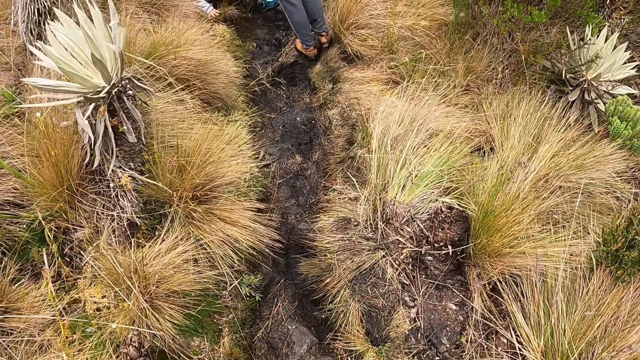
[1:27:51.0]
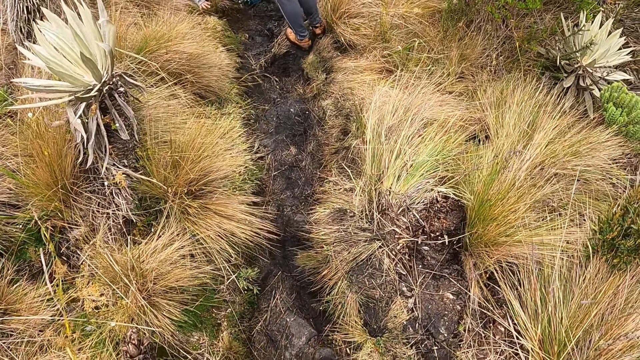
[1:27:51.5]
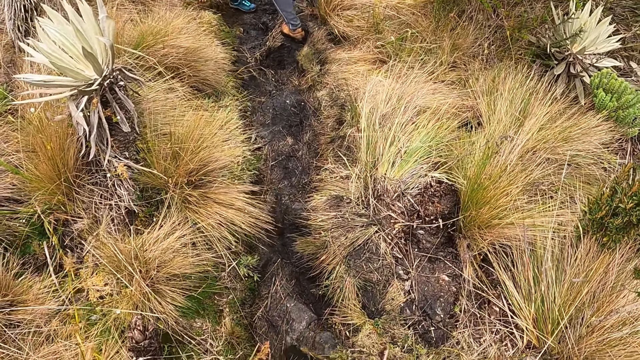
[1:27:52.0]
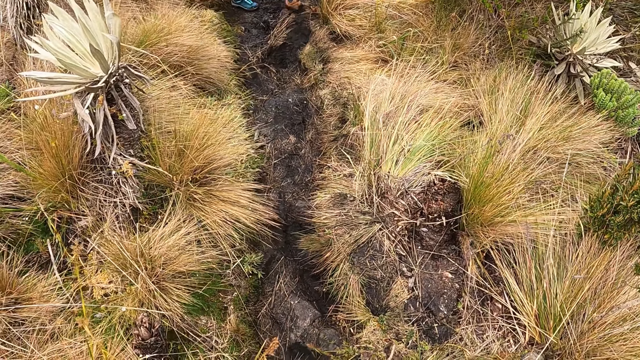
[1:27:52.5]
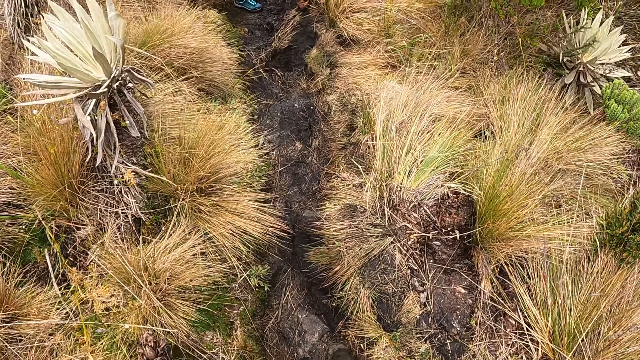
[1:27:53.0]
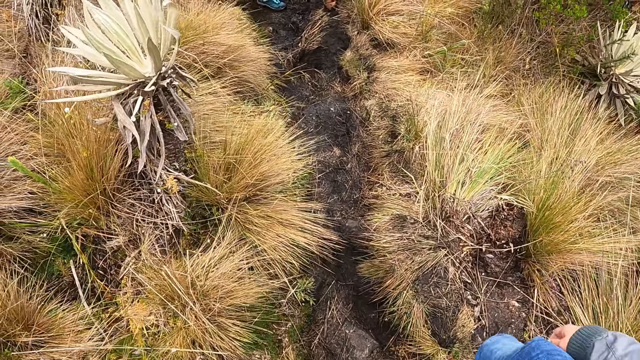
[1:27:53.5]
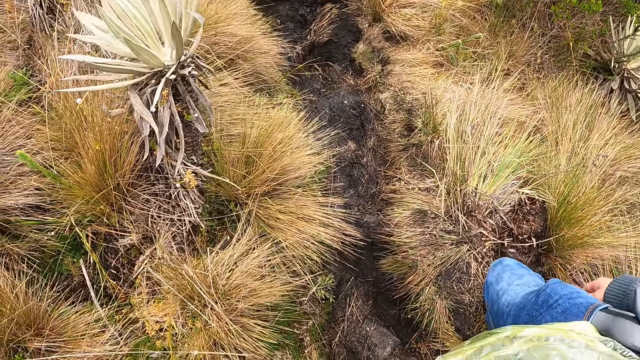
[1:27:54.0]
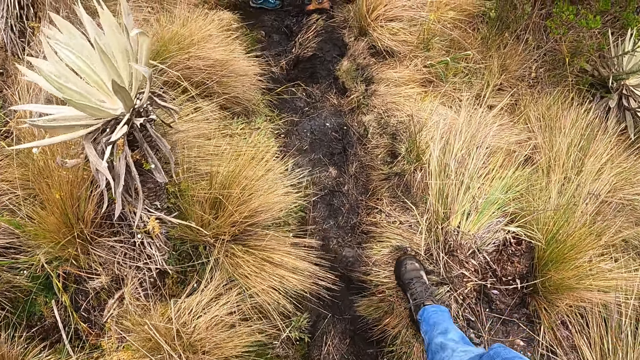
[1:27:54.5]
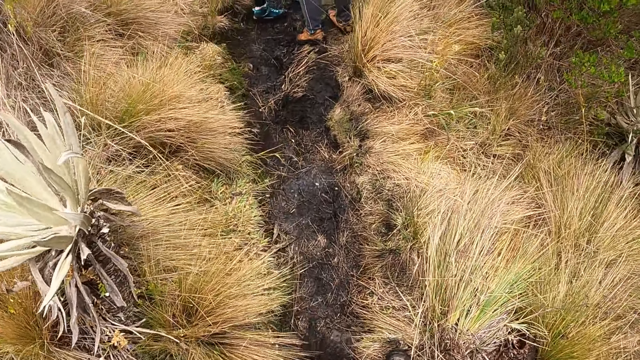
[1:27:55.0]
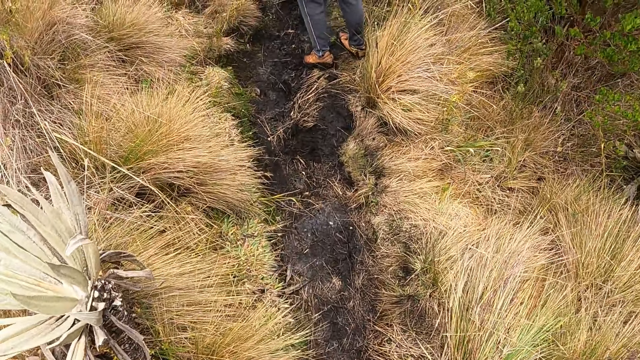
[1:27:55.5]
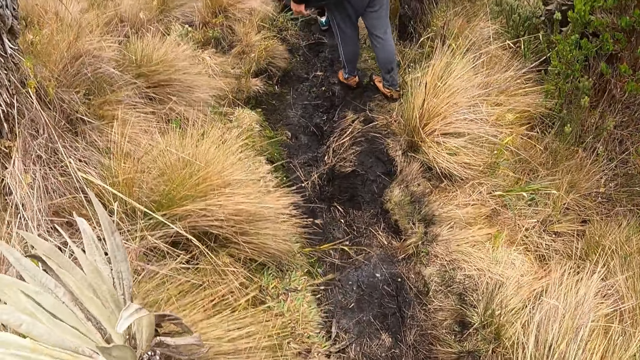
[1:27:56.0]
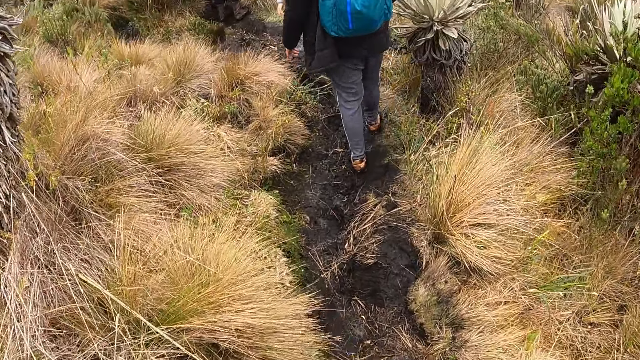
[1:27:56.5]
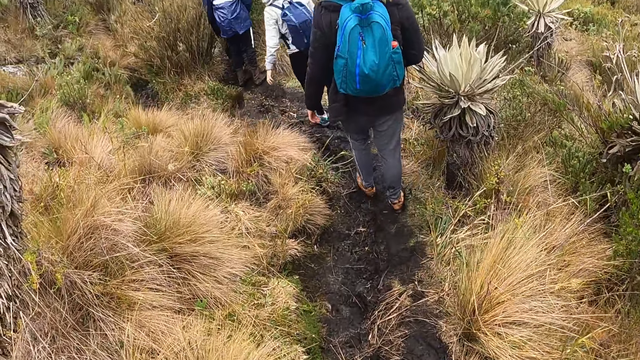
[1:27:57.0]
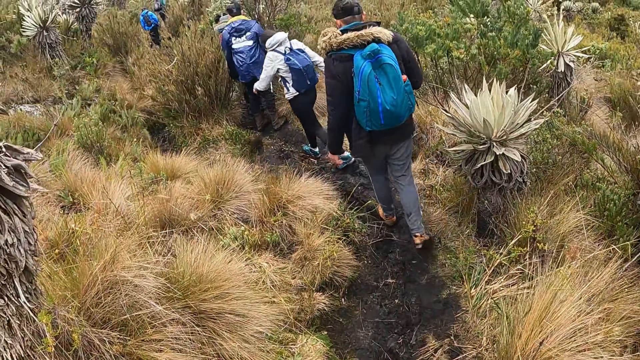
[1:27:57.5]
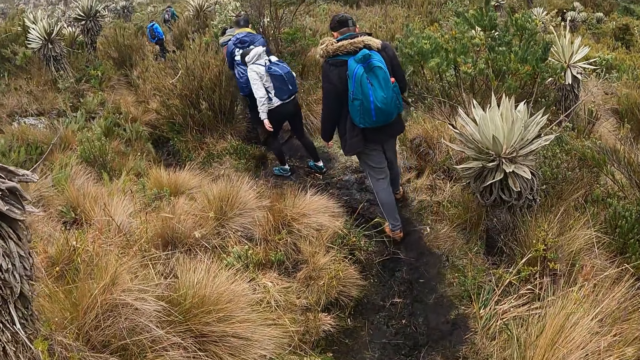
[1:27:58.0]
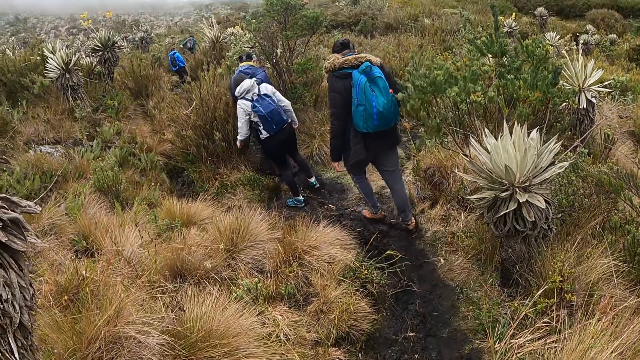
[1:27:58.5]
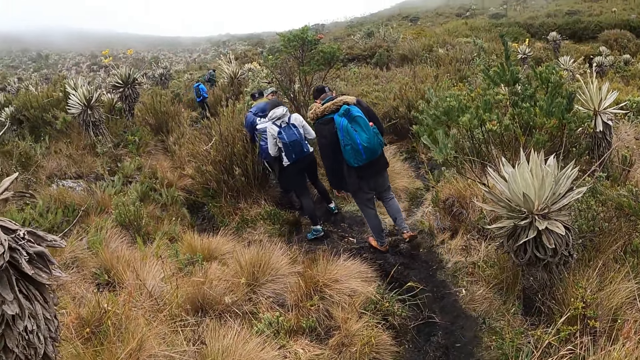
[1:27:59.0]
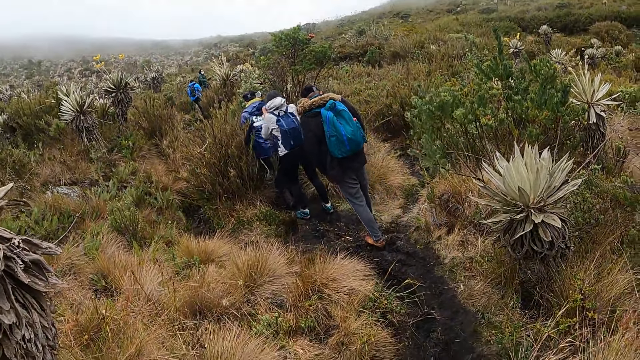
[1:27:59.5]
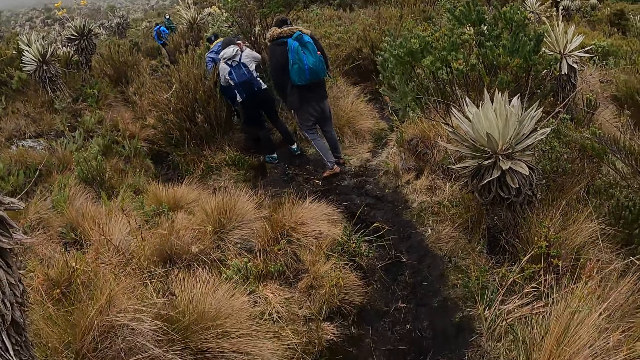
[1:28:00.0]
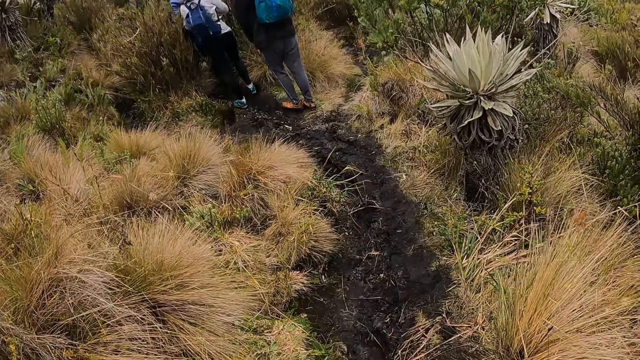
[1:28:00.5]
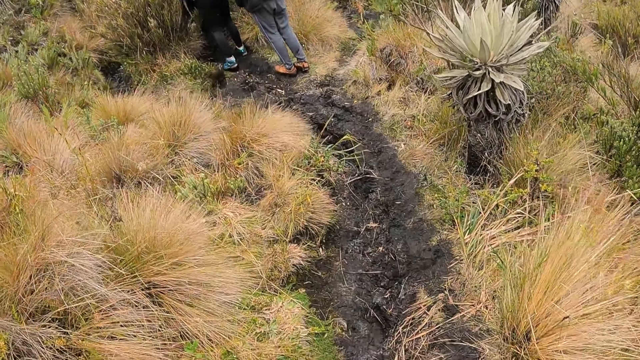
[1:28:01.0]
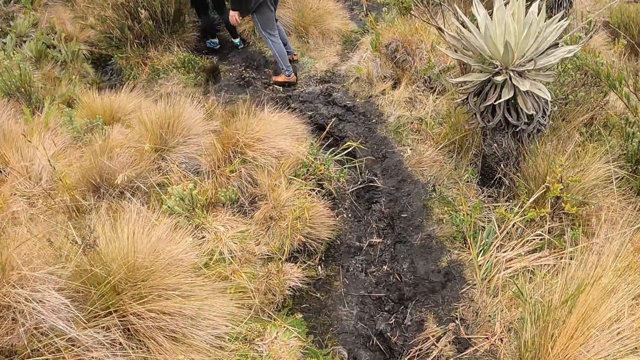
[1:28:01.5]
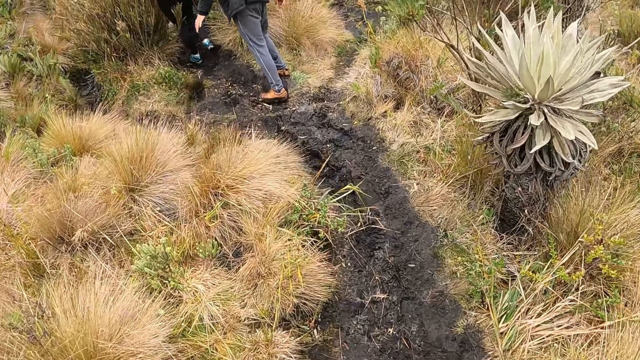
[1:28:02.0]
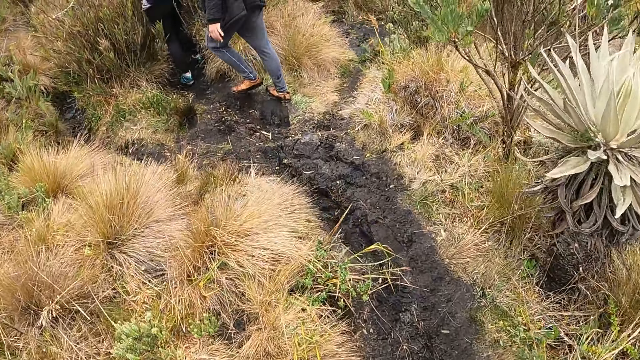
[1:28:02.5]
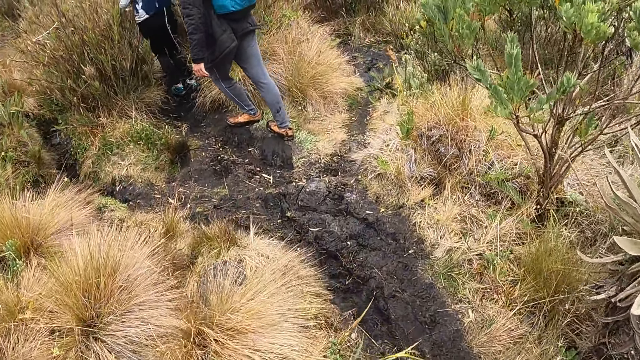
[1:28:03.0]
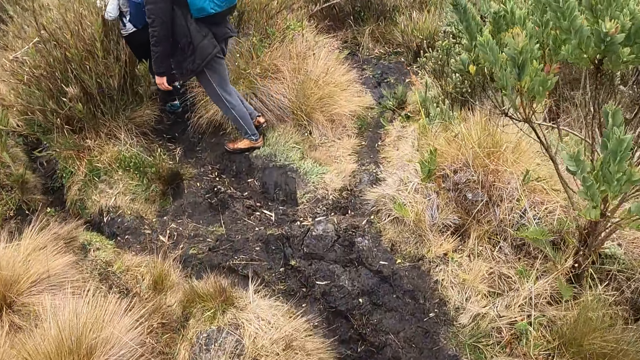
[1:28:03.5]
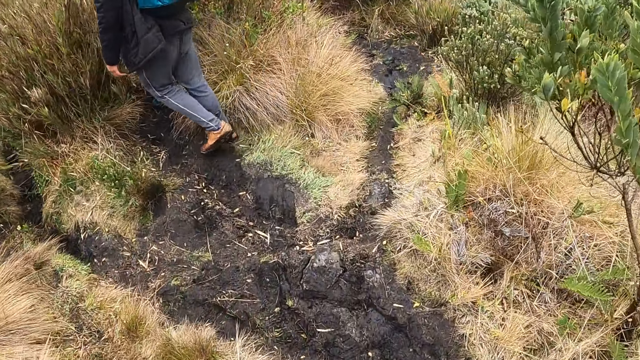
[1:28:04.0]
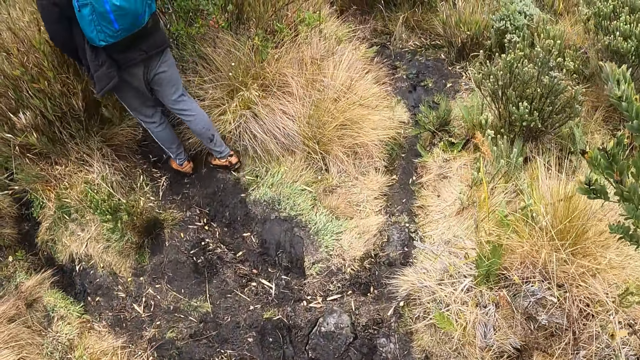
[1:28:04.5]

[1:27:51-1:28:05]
The man slips.

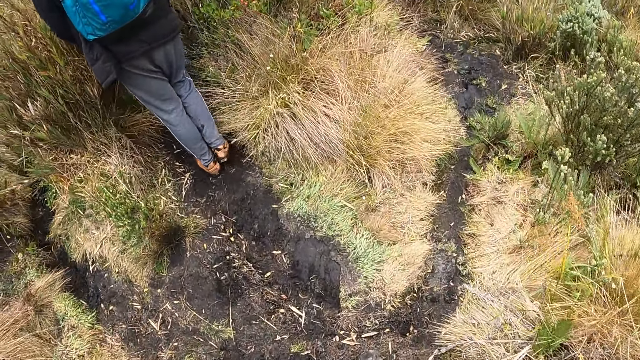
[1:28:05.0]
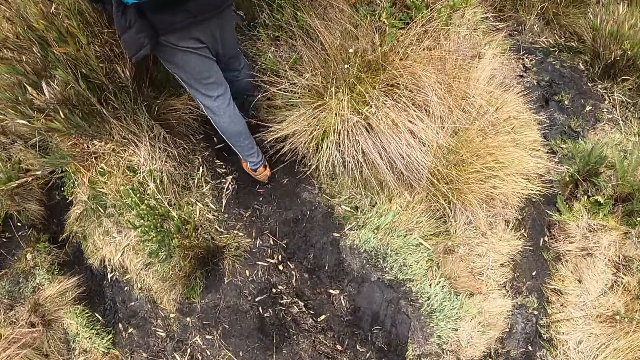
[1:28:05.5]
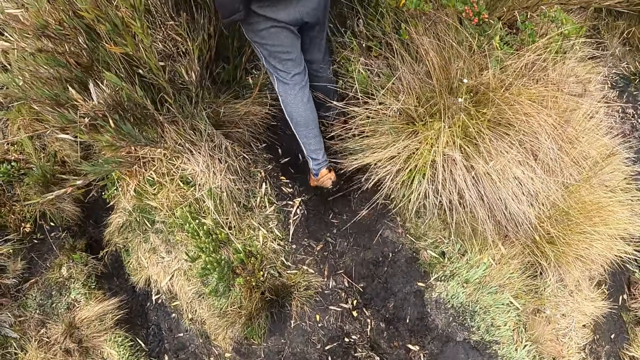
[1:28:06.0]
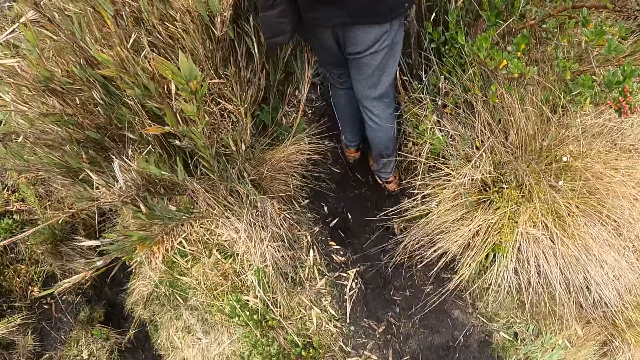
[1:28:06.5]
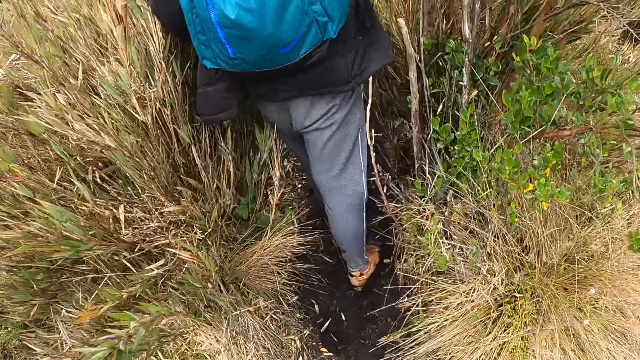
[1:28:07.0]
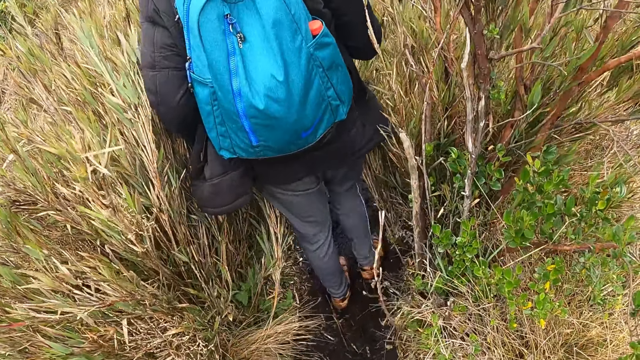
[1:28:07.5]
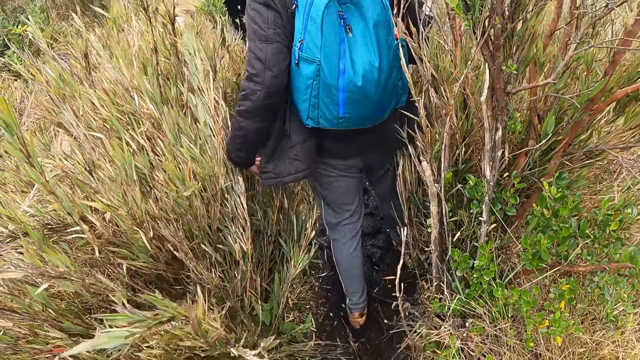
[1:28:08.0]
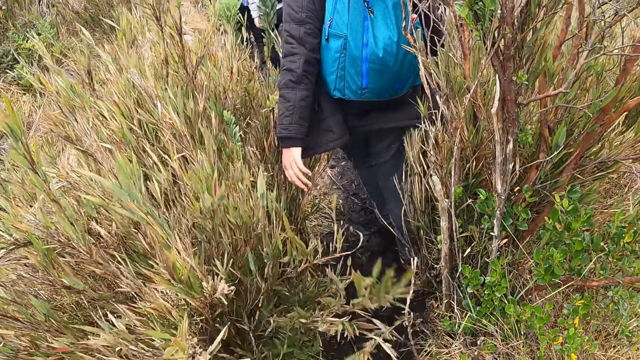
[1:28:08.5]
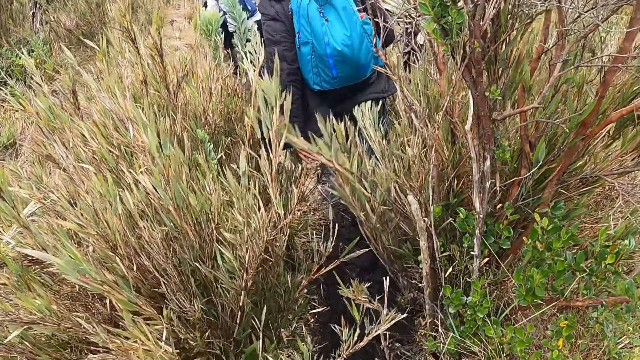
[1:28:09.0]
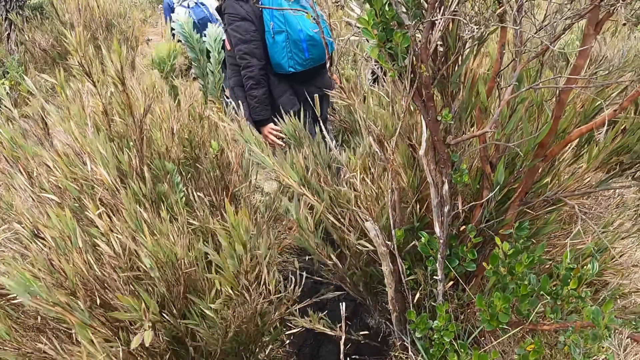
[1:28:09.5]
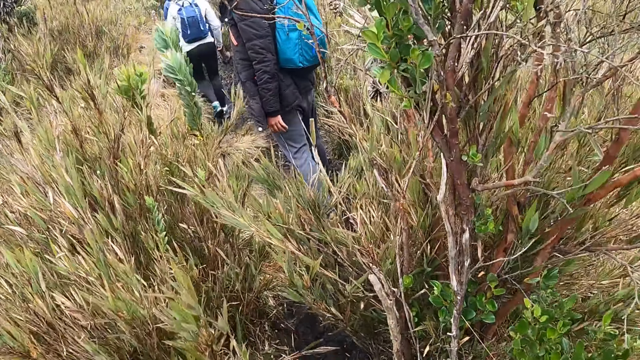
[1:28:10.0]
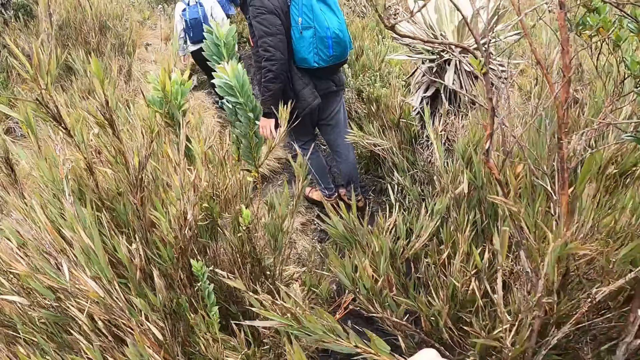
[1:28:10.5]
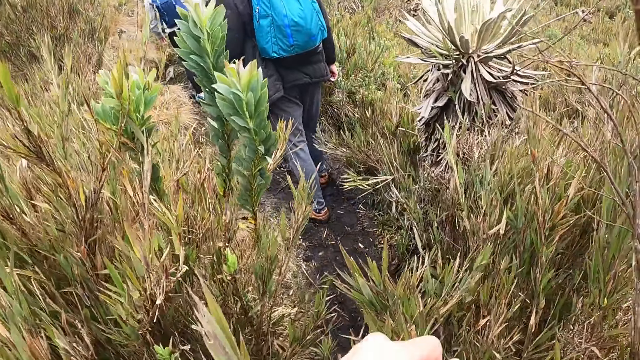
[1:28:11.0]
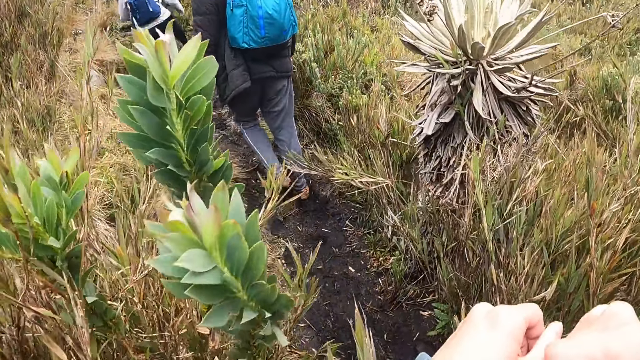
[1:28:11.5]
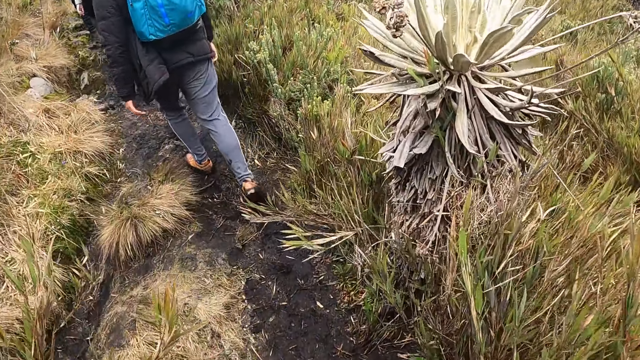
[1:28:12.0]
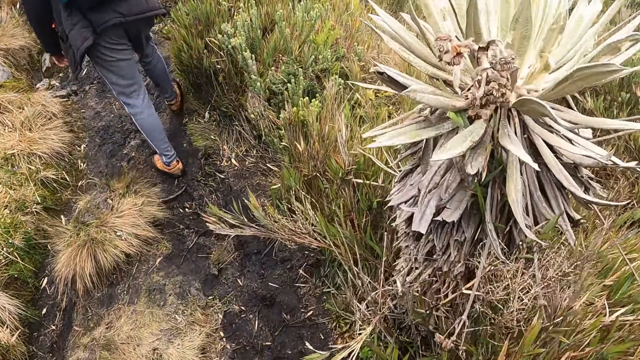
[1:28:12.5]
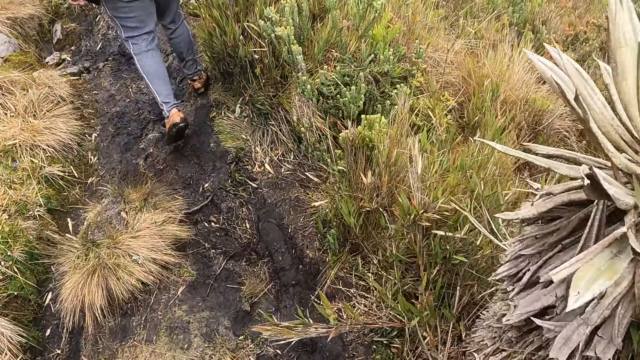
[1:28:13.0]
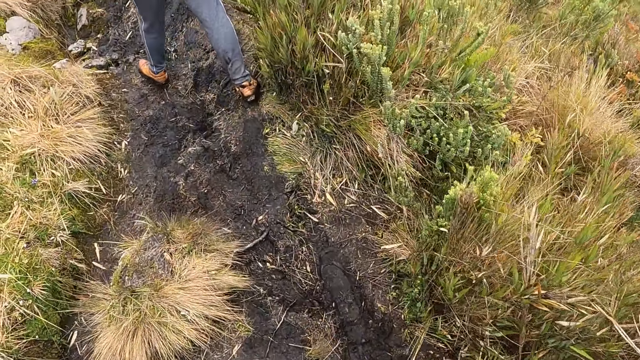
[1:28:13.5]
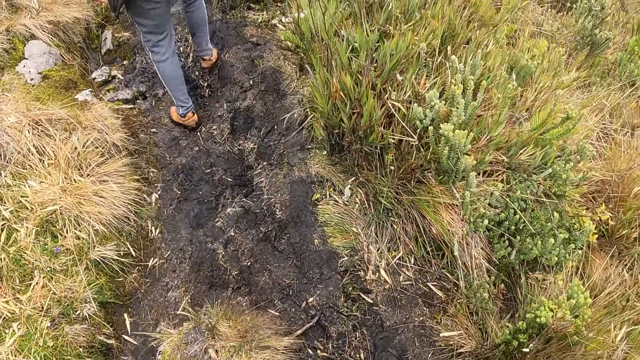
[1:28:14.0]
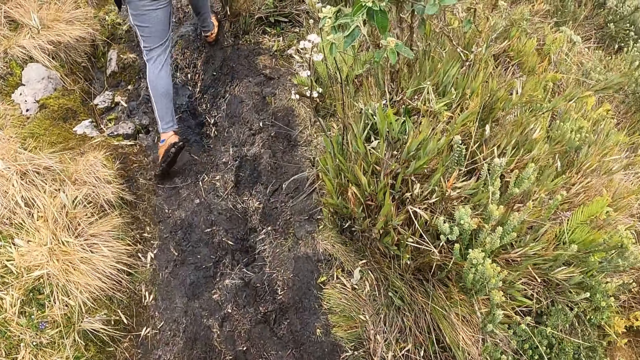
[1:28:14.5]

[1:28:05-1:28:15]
The man moves some grasses with his left hand.
